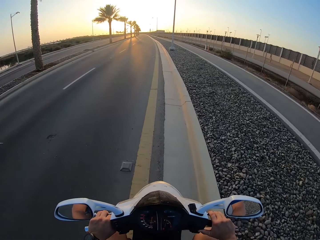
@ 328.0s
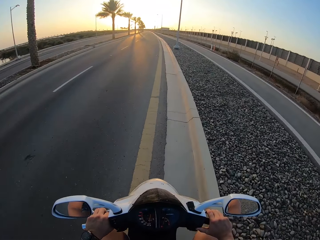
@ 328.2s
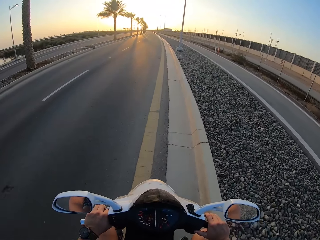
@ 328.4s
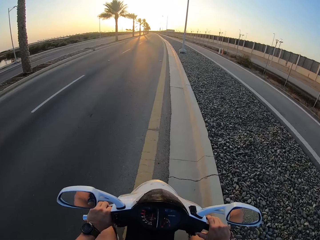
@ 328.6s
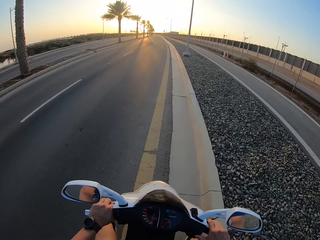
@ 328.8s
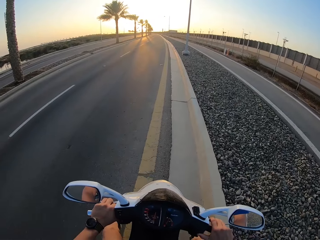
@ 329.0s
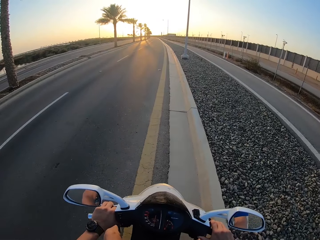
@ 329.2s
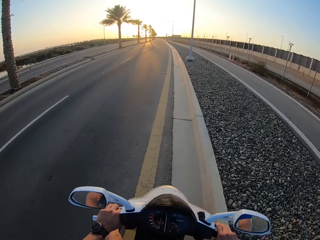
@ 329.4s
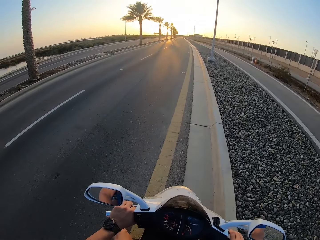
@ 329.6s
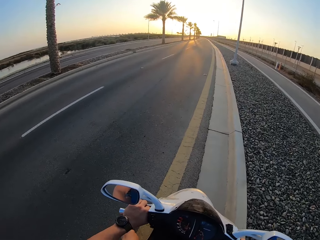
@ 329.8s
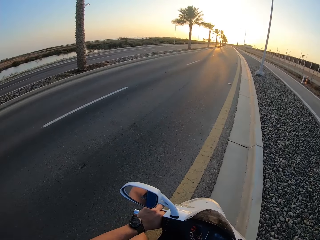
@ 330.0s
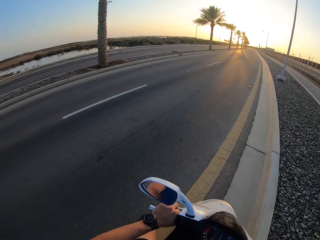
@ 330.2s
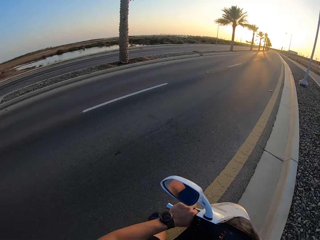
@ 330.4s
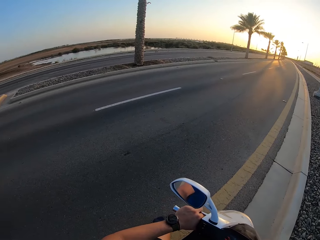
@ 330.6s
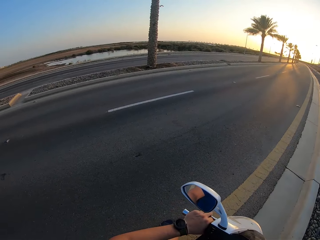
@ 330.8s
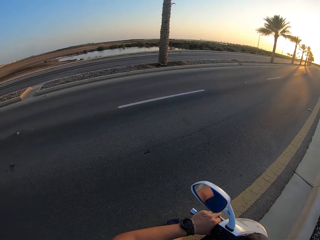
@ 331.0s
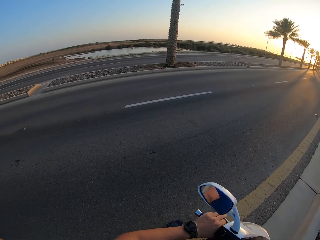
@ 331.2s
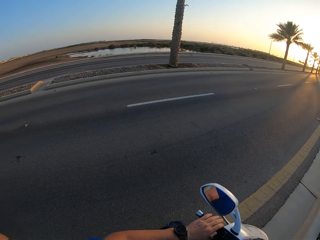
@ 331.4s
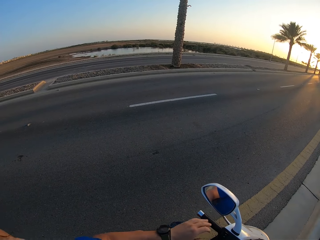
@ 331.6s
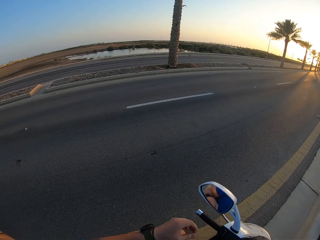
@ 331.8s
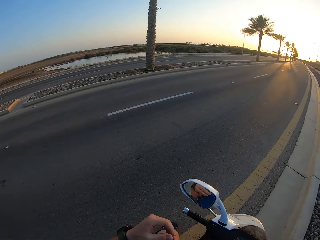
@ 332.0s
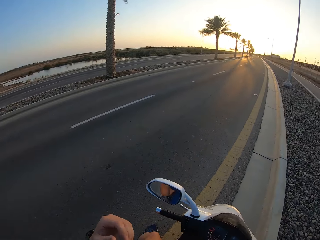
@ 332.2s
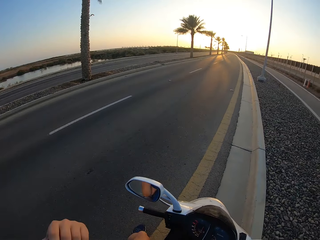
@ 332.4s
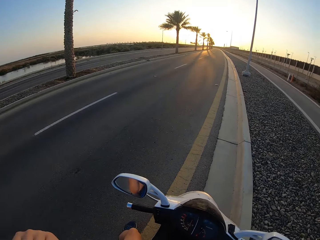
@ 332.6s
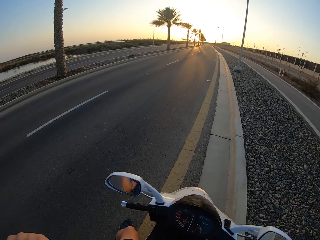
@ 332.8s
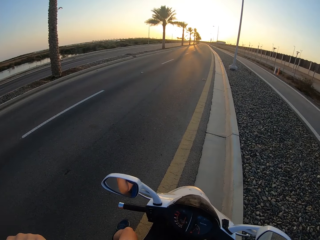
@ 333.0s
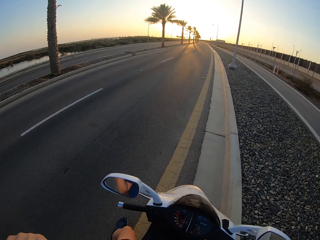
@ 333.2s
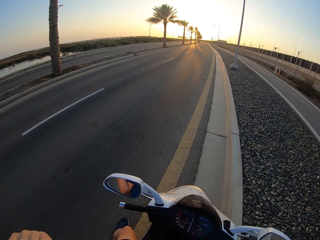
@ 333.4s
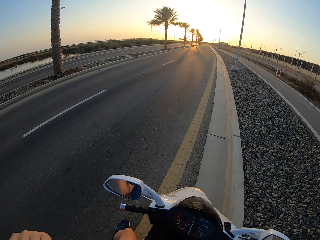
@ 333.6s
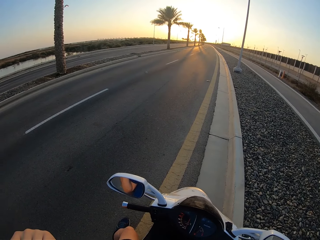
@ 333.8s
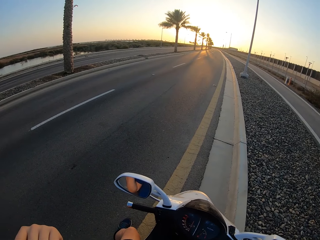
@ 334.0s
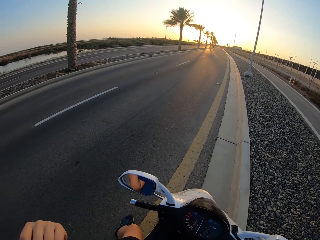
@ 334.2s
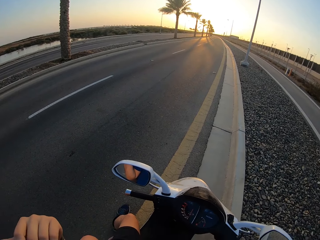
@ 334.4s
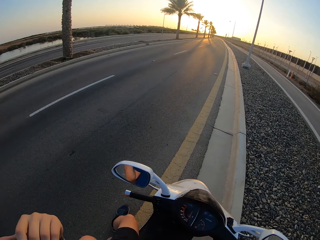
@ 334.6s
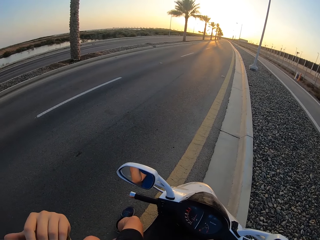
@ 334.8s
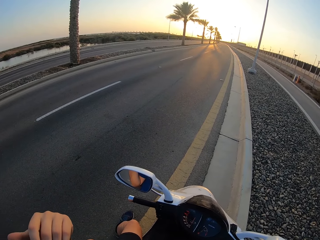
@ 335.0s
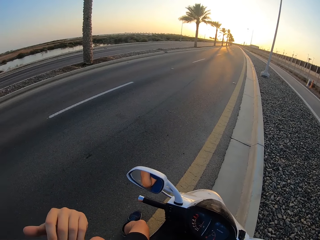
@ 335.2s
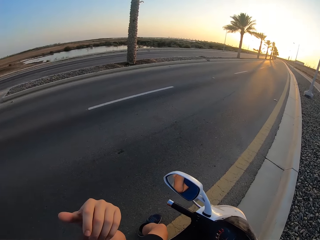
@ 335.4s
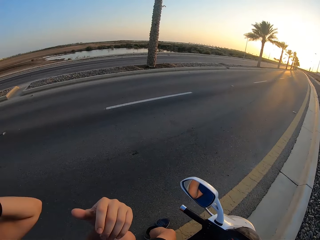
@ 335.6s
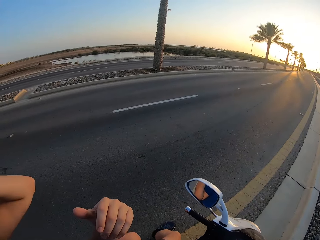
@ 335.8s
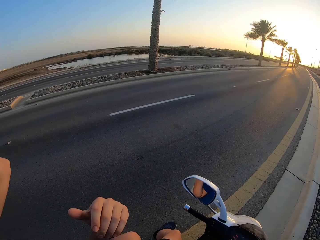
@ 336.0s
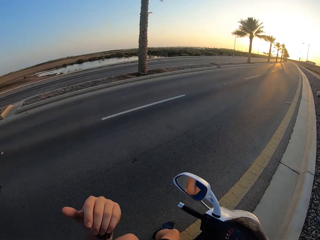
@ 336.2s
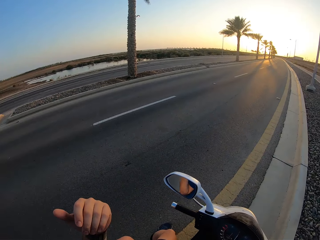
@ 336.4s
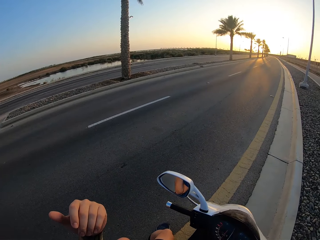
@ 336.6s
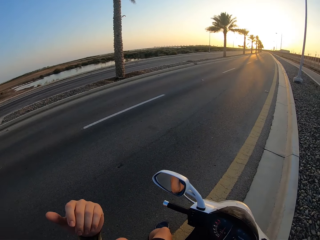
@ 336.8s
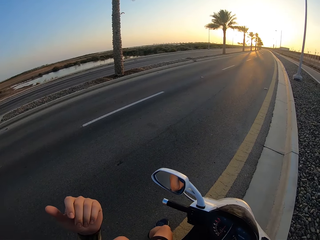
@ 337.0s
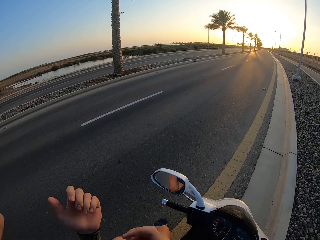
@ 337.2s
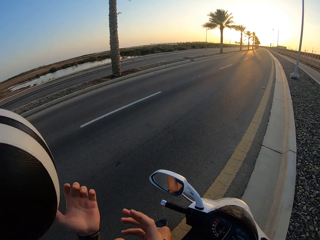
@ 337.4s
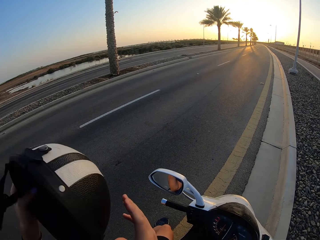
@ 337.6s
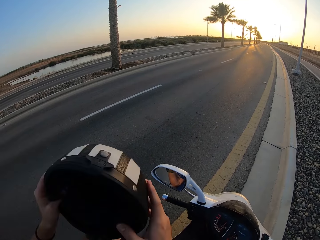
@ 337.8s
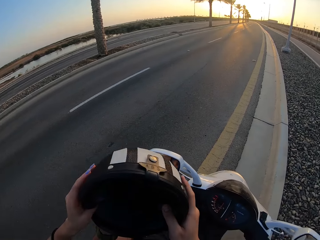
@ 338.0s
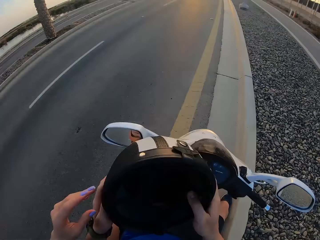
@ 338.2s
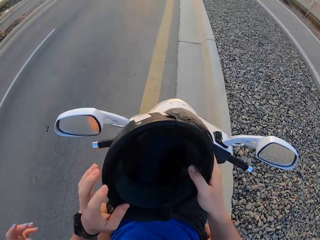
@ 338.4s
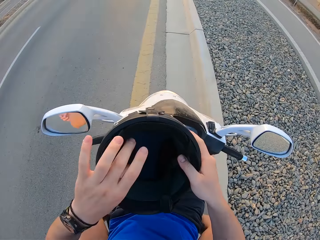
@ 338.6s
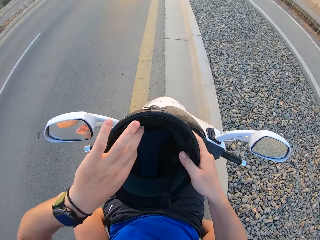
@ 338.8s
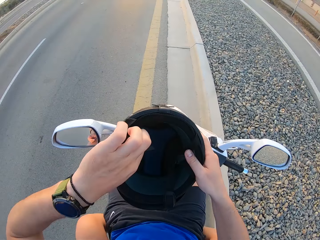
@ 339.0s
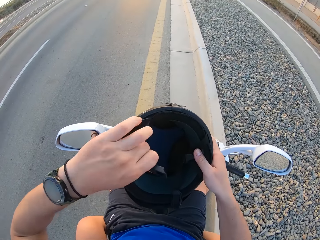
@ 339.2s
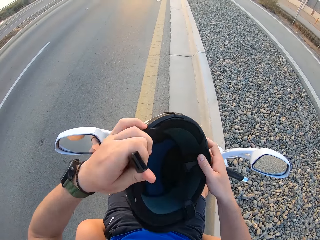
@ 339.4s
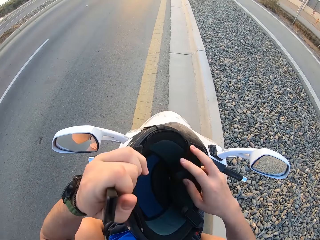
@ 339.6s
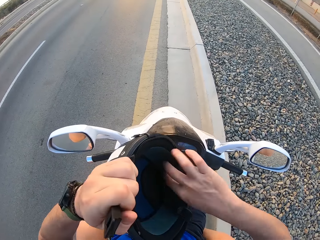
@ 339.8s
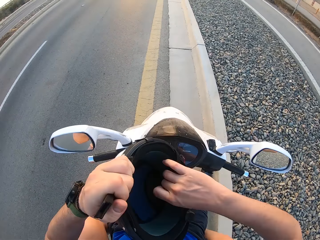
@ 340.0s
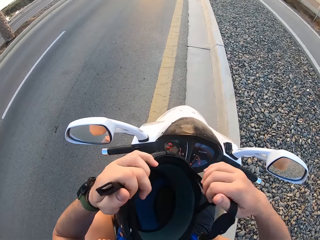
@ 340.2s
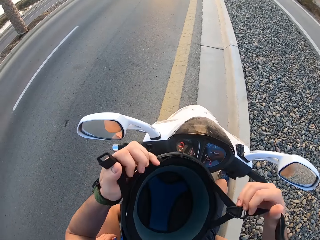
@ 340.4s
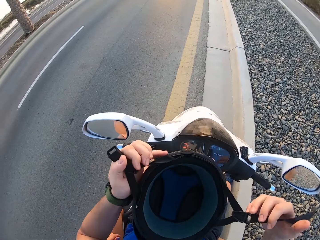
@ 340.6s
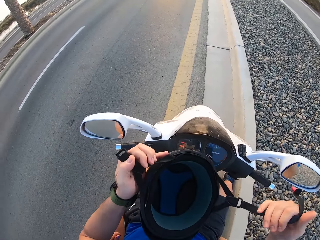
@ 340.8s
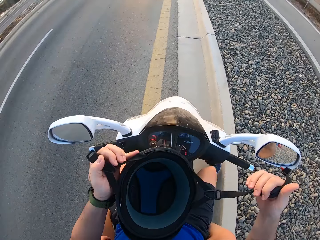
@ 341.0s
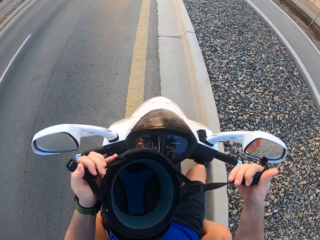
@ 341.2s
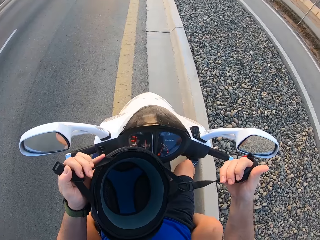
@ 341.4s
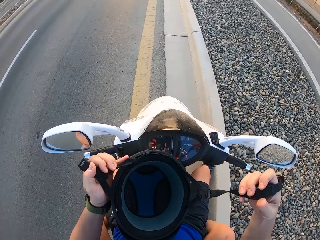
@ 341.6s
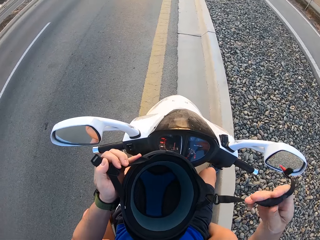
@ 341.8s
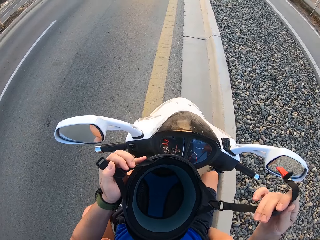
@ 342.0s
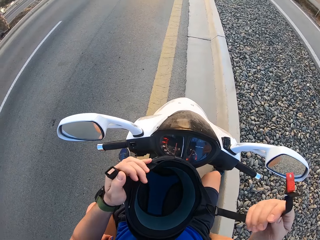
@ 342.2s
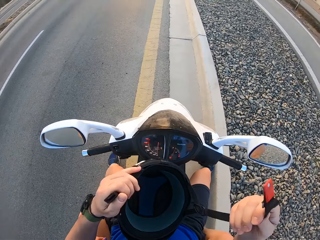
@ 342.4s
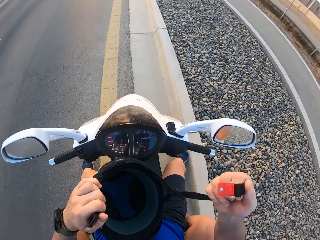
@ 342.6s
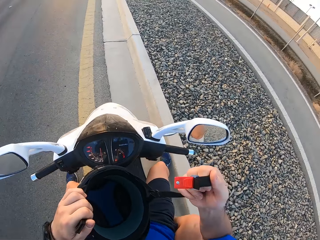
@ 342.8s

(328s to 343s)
The camera wearer stops the motorbike. They raise the hand. A lady passes the helmet to the camera wearer. The camera wearer picks up the helmet. They touch the helmet belt. They look at the helmet belt.

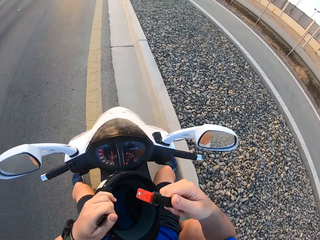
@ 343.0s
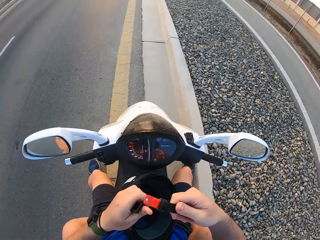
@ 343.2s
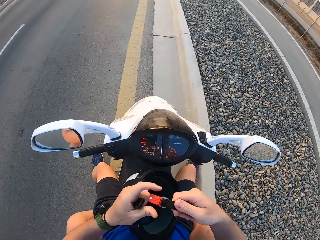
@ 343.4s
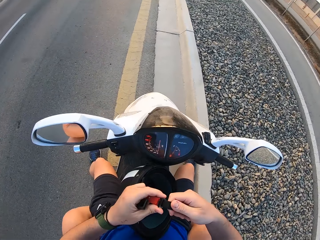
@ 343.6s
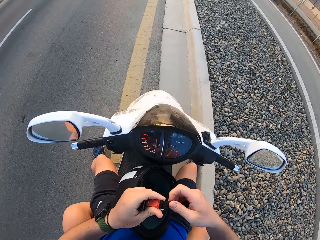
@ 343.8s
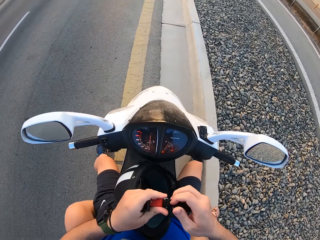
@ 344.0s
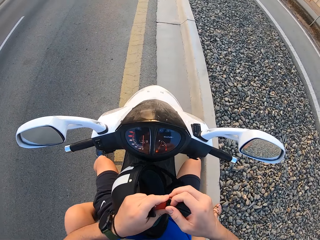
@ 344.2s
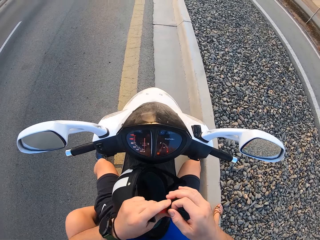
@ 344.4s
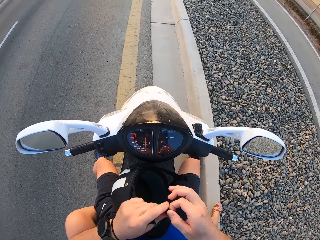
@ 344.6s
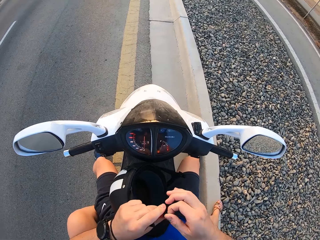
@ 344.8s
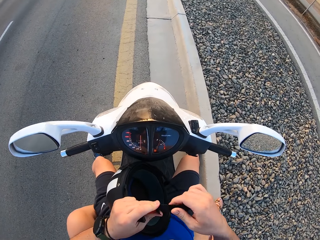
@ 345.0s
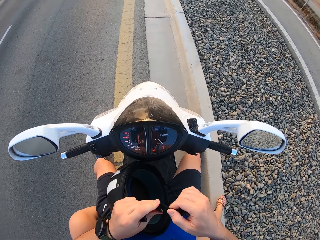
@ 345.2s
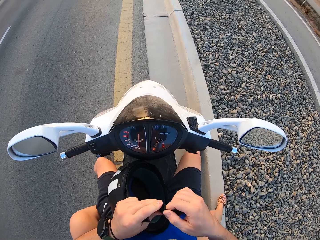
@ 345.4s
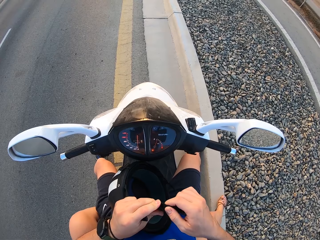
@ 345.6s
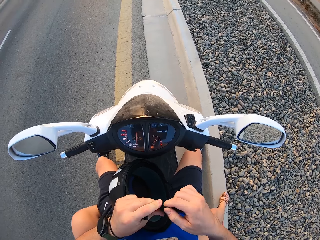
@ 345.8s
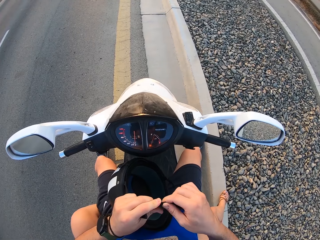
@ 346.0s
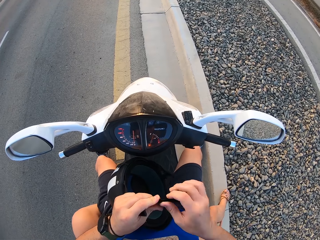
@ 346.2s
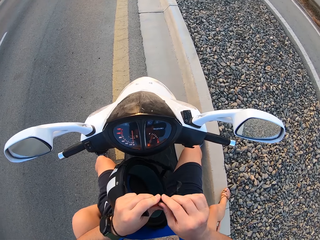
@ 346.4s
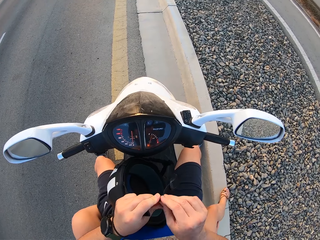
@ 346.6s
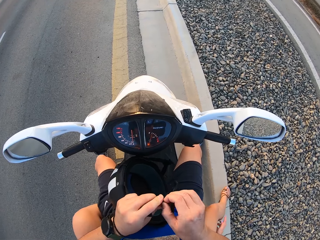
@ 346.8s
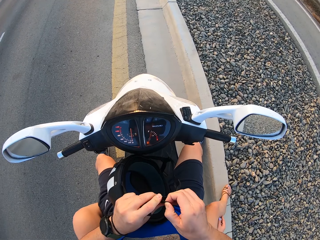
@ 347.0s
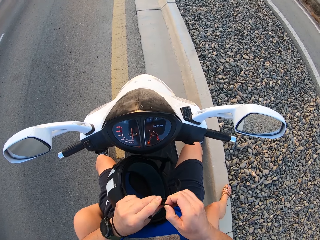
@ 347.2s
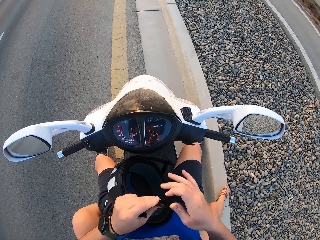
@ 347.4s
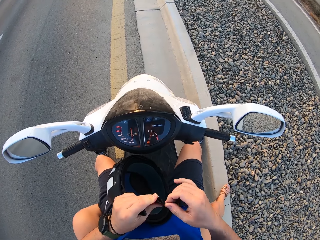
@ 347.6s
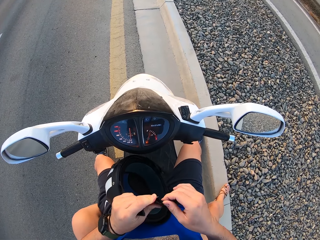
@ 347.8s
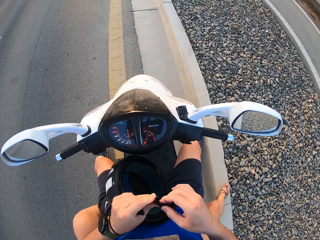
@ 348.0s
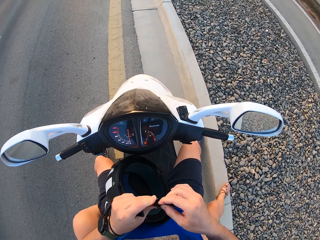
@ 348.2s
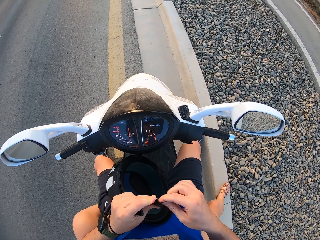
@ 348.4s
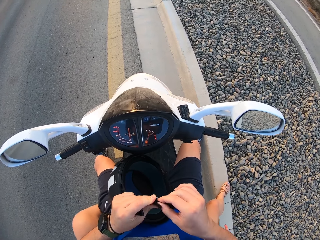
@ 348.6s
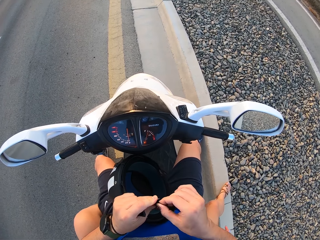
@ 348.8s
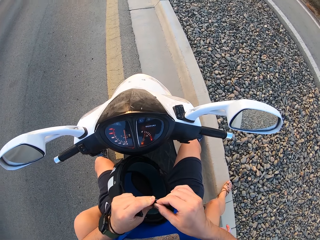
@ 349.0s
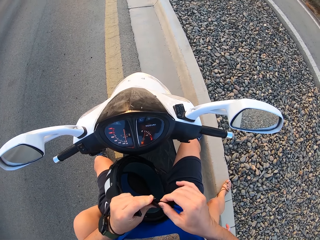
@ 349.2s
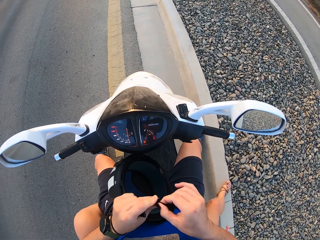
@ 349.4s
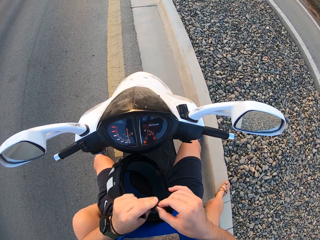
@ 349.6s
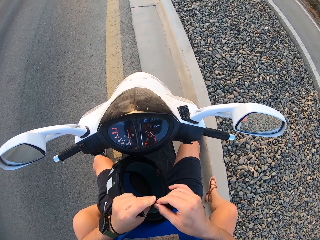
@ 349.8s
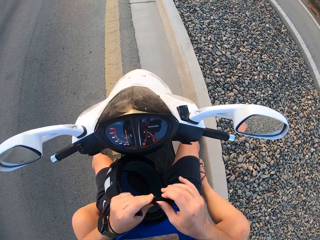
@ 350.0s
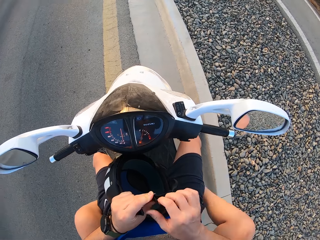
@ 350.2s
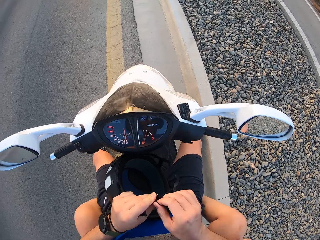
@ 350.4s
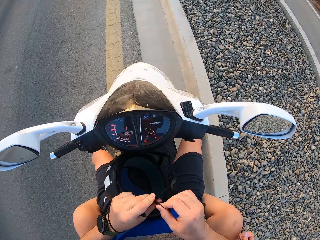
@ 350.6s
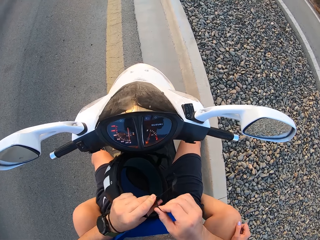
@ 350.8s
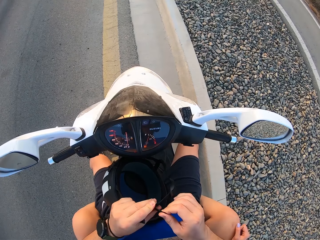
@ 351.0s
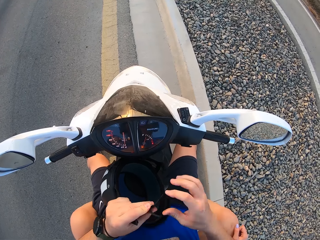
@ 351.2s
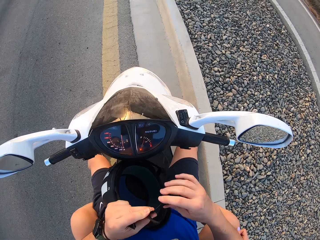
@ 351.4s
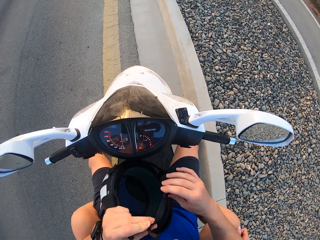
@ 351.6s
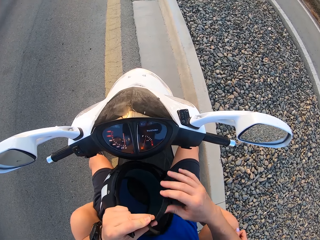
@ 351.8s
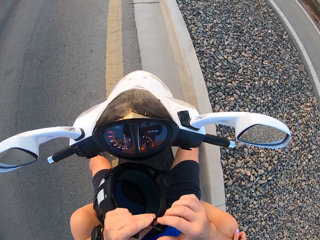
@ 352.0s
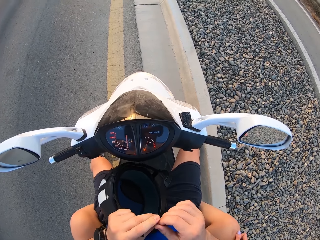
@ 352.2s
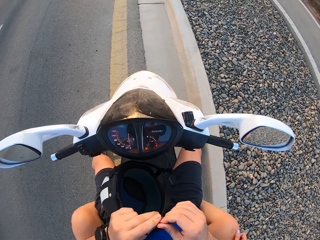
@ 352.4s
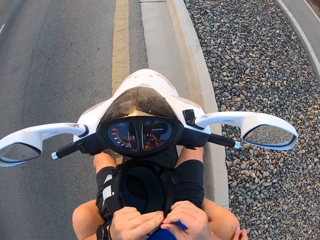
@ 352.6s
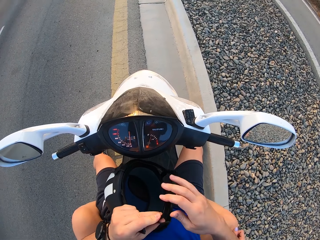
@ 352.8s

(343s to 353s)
The camera wearer adjusts the belt. They adjust the helmet. A lady moves the leg. The camera wearer adjusts the belt.
